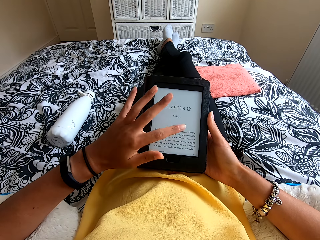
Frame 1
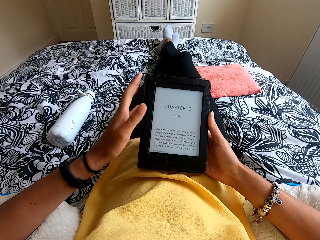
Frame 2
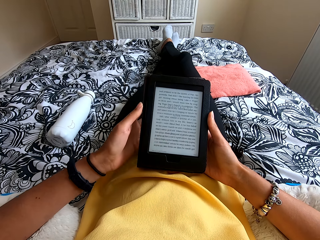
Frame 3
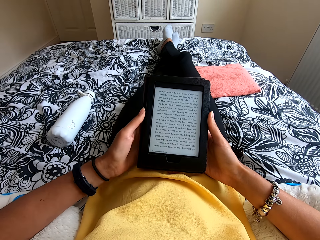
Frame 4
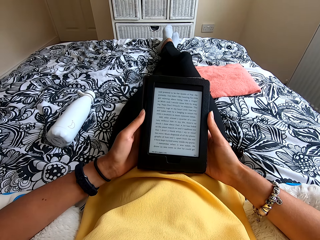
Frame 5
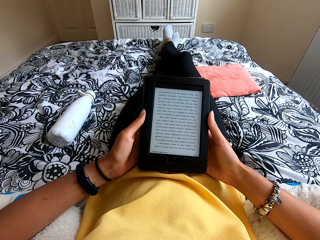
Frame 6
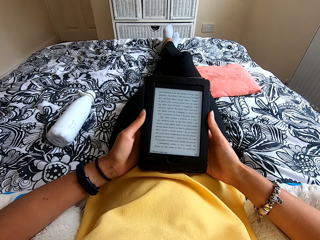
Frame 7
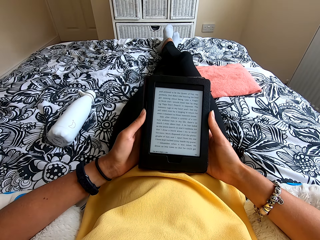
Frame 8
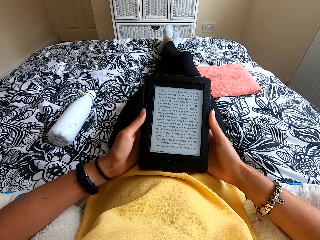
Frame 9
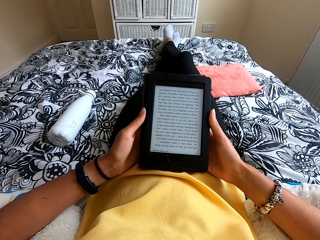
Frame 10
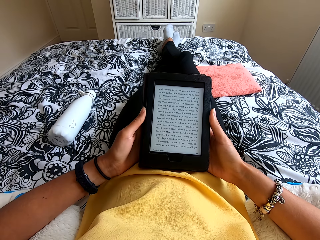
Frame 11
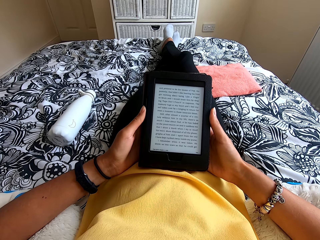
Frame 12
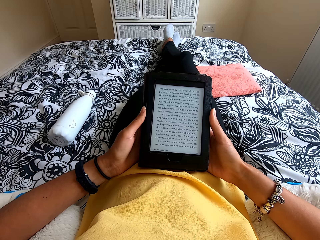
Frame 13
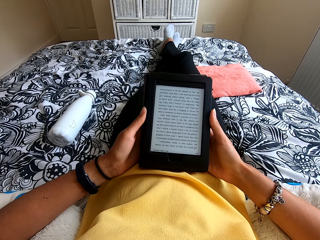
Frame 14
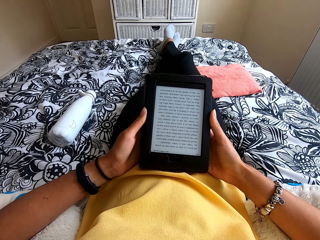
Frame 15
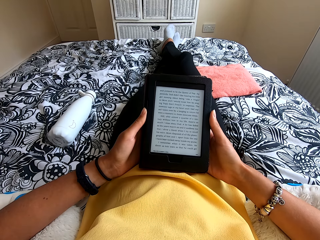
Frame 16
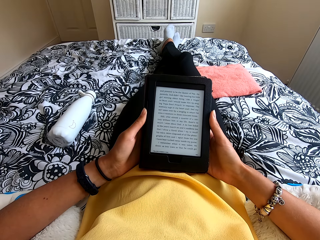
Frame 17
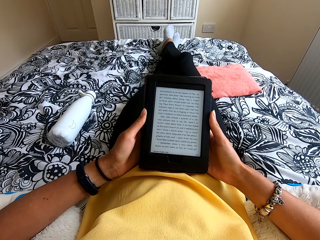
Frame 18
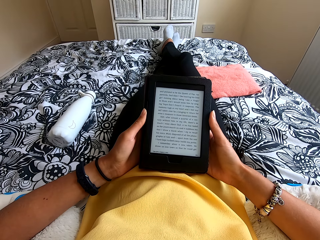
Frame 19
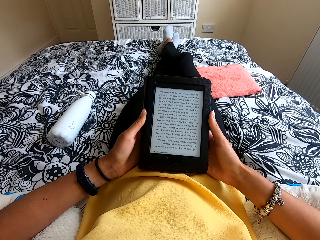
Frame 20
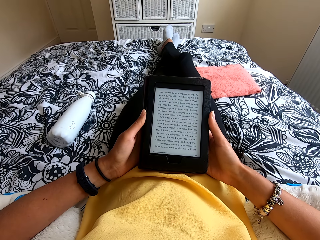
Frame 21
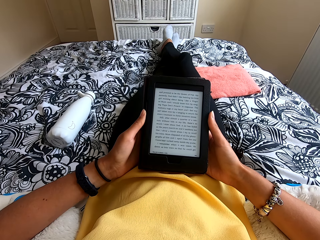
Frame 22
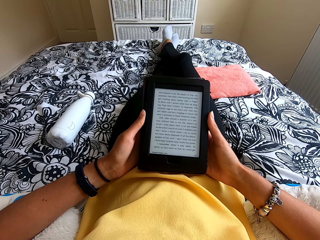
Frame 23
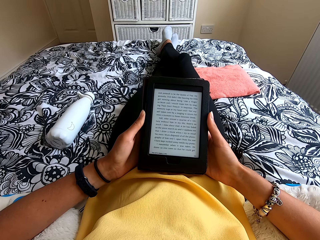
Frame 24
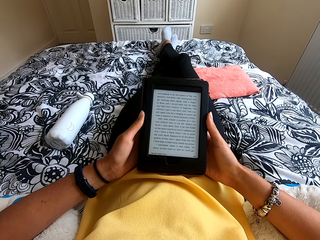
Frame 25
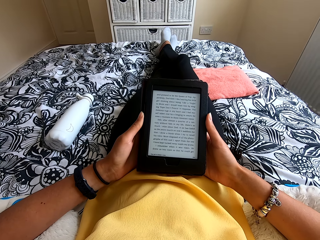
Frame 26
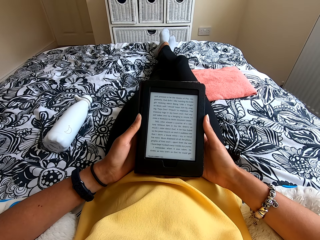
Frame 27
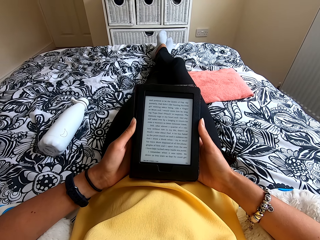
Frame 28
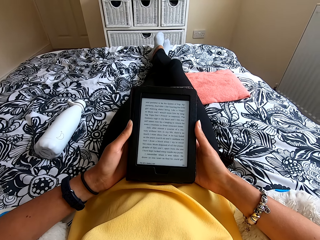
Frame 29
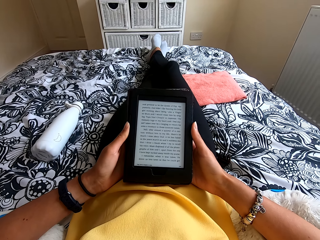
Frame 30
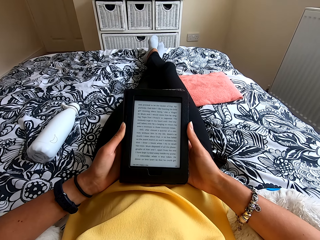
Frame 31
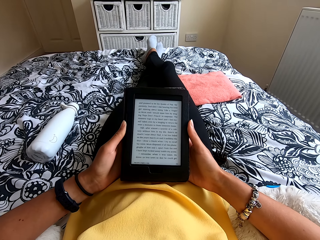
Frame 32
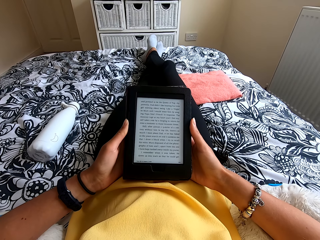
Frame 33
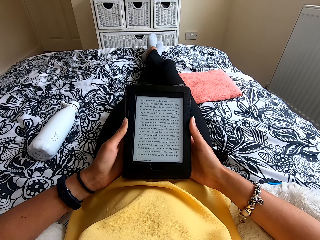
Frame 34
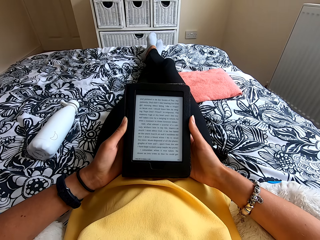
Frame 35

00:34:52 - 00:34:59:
The camera wearer presses the ebook reader or tablet. They hold the tablet. They read the ebook reader.

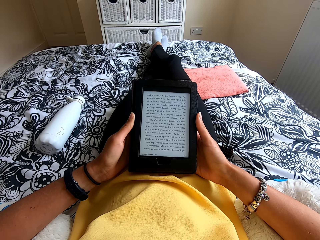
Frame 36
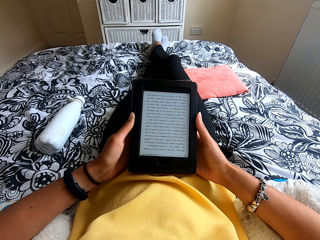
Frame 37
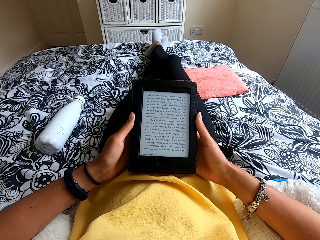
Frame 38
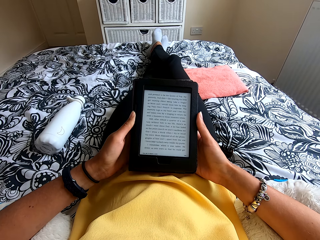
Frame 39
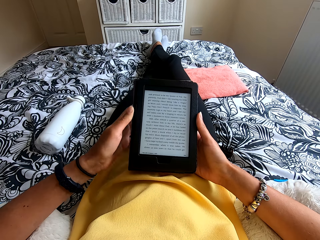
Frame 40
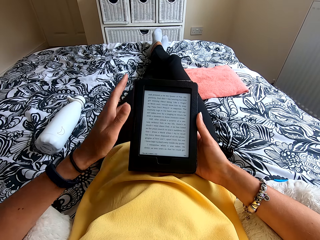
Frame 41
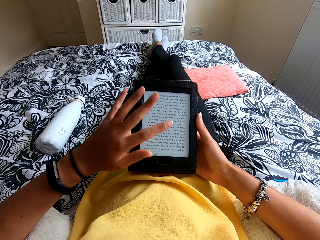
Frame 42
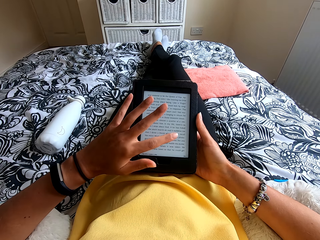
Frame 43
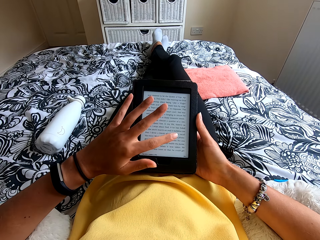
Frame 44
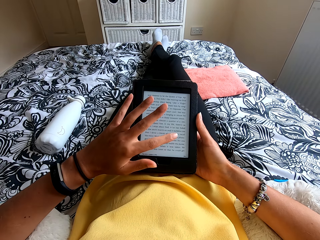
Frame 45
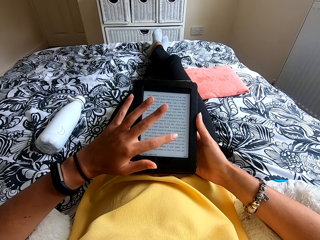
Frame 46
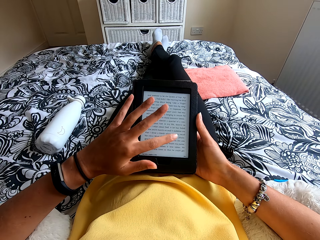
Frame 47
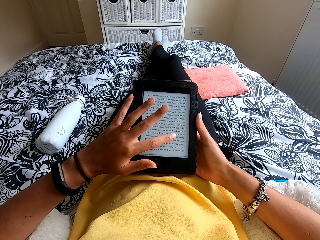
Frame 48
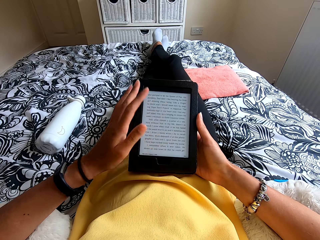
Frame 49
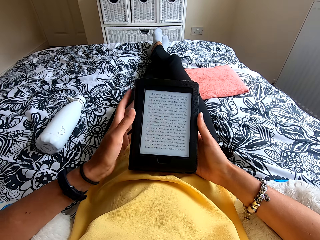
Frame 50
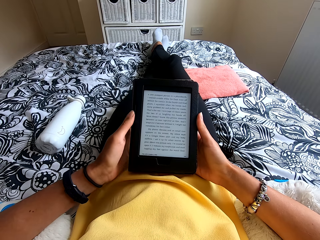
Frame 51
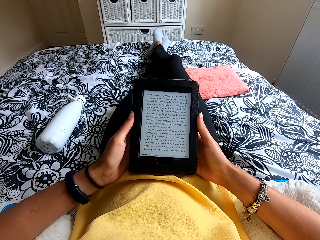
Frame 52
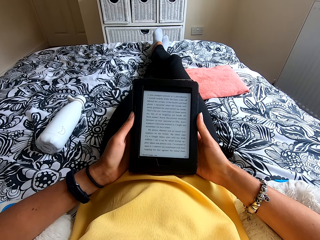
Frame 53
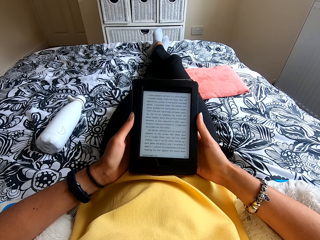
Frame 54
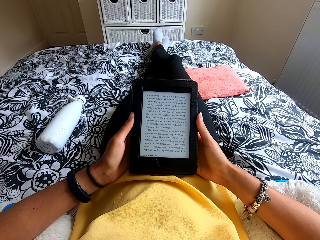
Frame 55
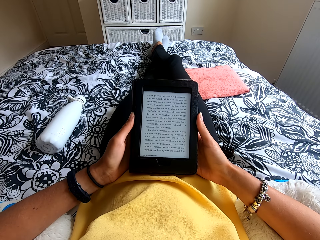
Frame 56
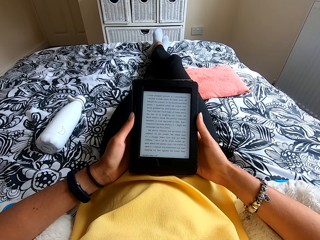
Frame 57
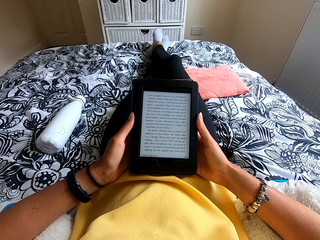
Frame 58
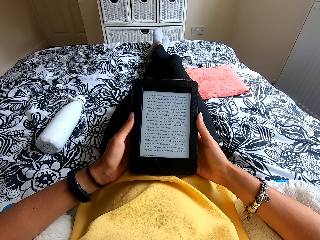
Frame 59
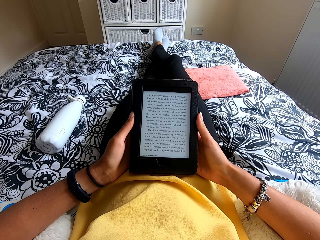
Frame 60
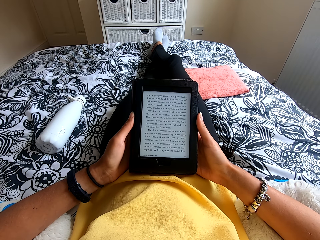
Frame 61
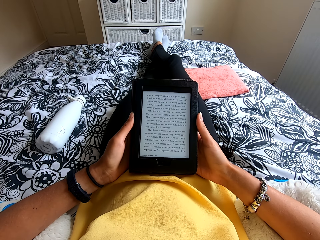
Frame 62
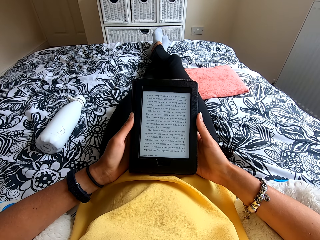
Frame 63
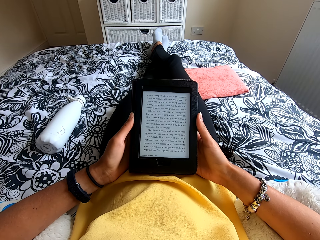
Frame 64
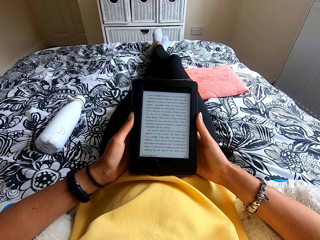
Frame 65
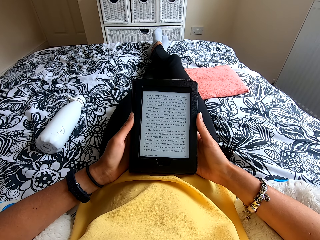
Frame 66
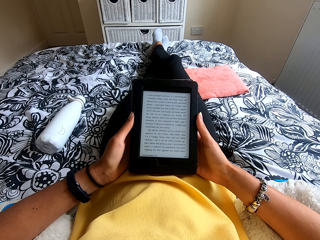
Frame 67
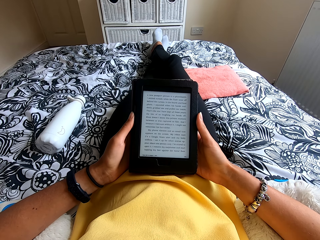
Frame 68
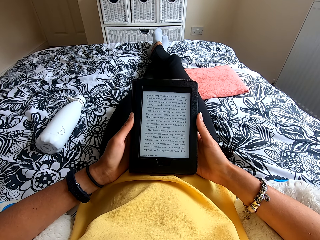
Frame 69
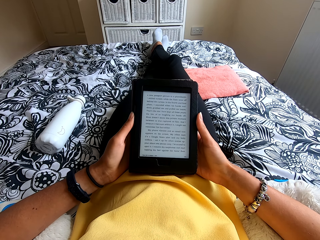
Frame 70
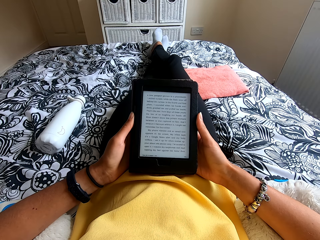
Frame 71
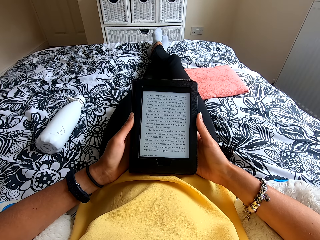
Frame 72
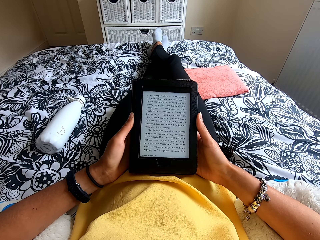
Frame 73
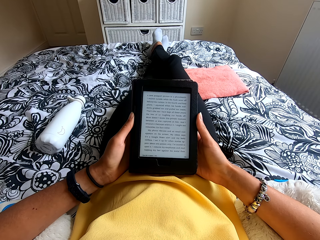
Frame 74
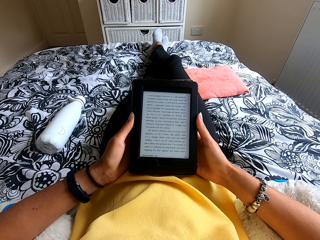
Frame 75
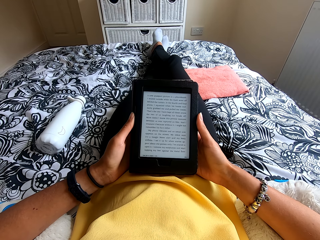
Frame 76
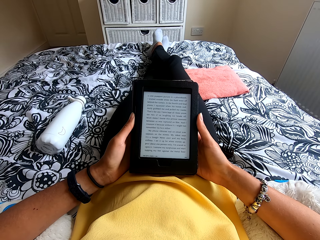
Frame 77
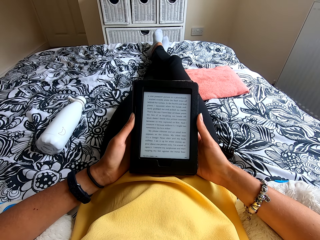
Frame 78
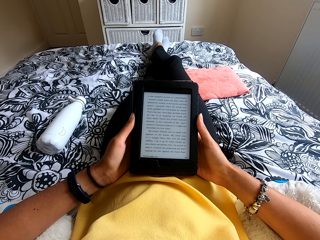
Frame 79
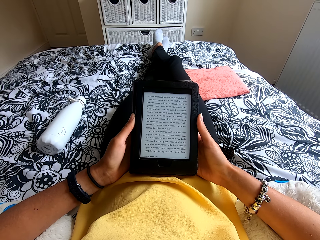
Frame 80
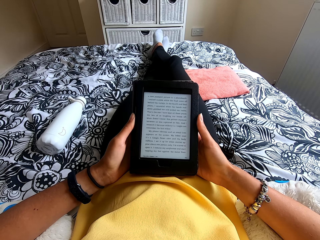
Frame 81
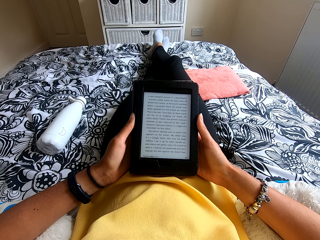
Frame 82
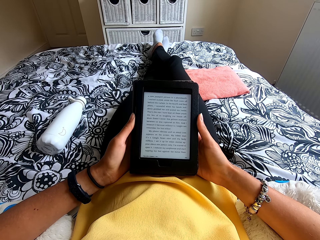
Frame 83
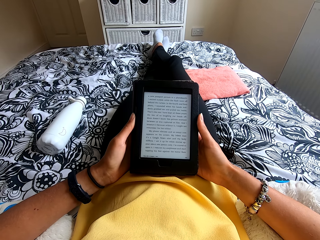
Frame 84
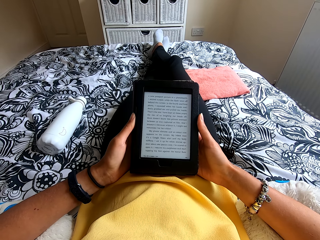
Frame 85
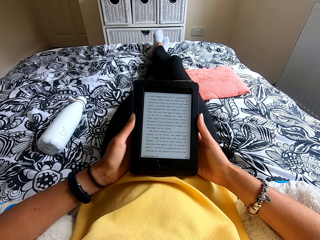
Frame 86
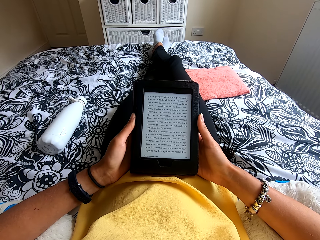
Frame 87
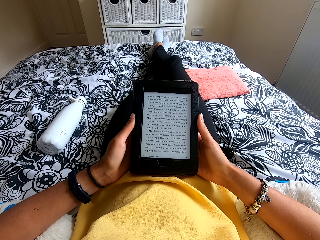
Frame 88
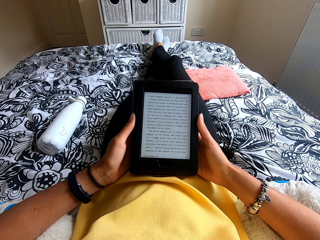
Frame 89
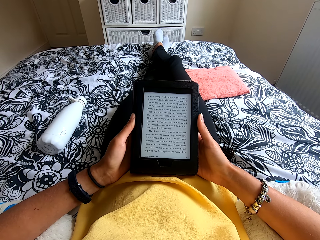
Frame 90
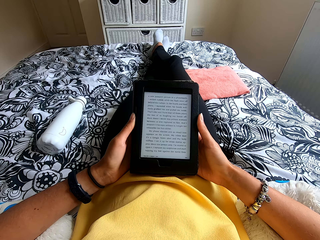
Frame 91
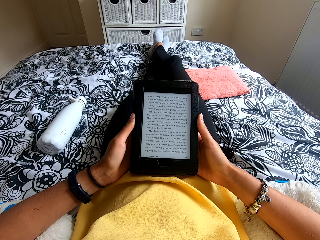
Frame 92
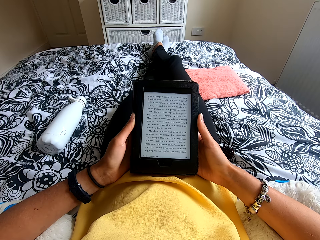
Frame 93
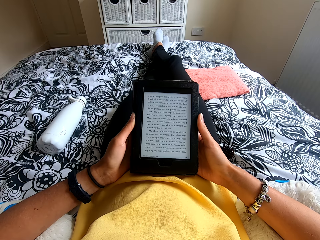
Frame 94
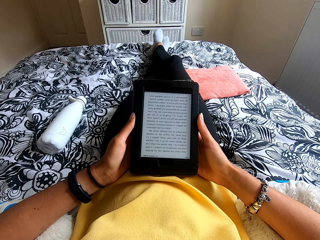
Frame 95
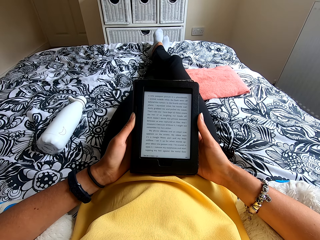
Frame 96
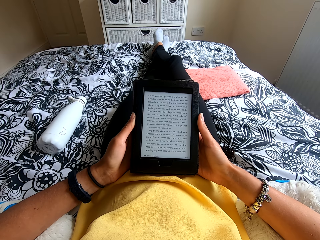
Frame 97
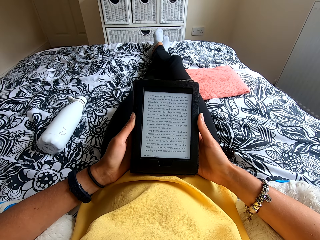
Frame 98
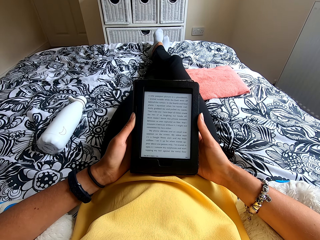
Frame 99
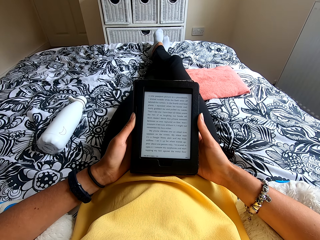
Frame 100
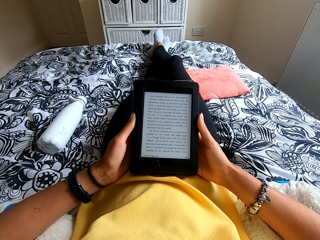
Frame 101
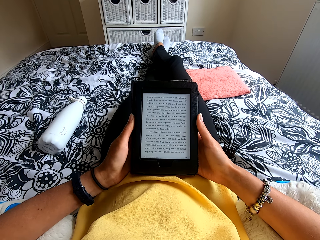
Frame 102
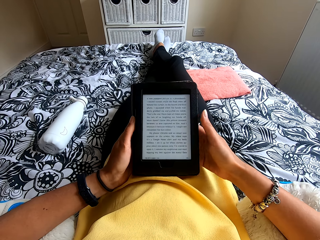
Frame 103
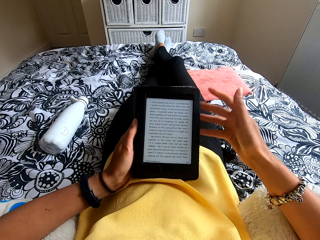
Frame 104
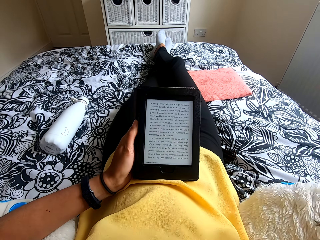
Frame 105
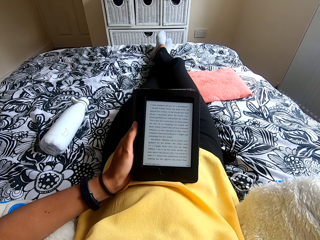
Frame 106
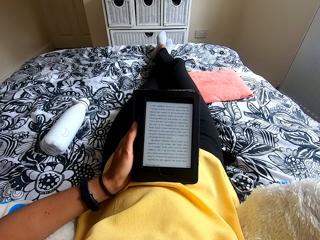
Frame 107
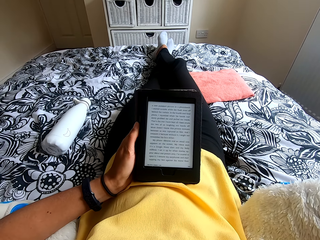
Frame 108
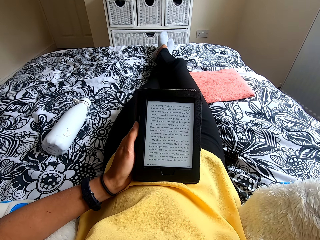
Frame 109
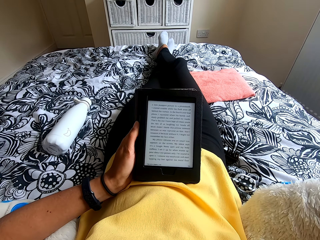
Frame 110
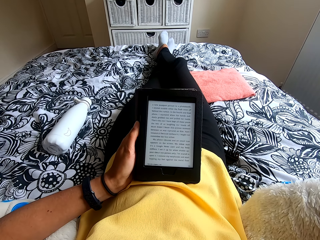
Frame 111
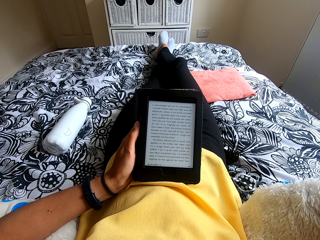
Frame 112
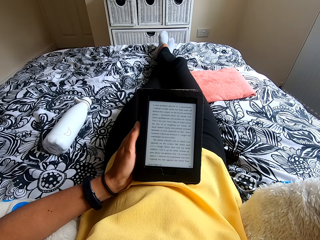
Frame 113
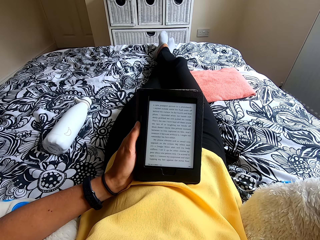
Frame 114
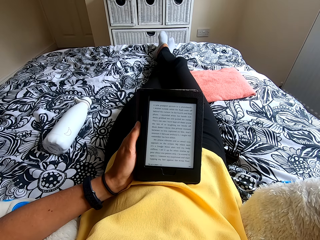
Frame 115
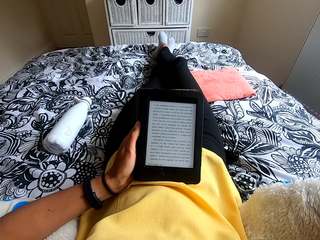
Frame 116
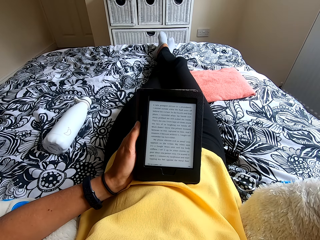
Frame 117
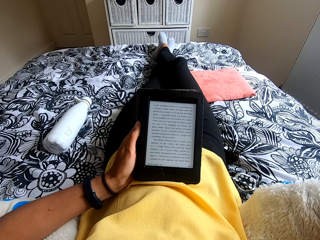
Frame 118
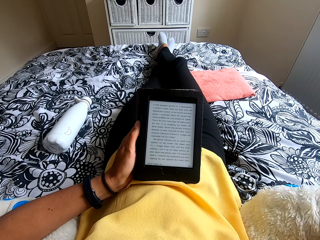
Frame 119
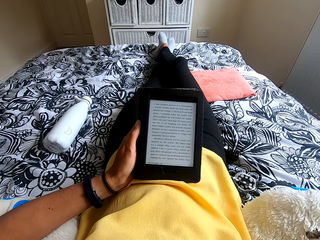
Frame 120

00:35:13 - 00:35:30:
The camera wearer presses the ebook reader or tablet. She holds the tablet. She reads the ebook reader. She moves the hand to the head. She scratches her head.
